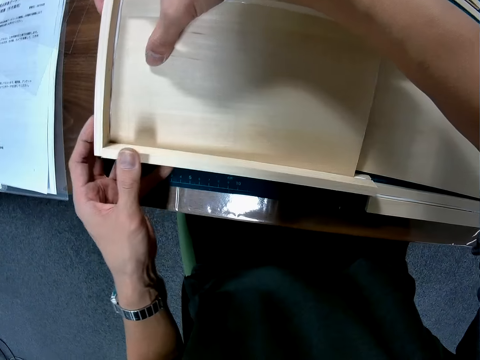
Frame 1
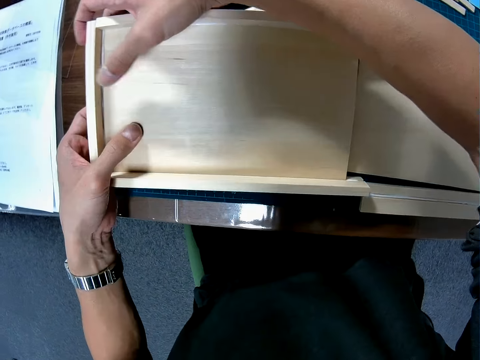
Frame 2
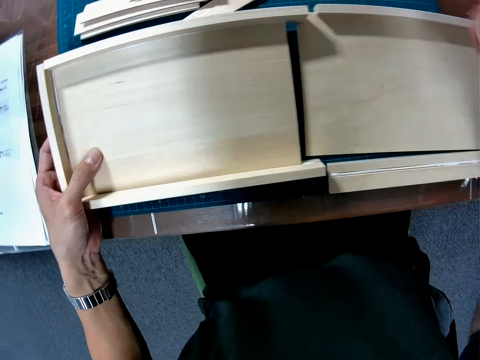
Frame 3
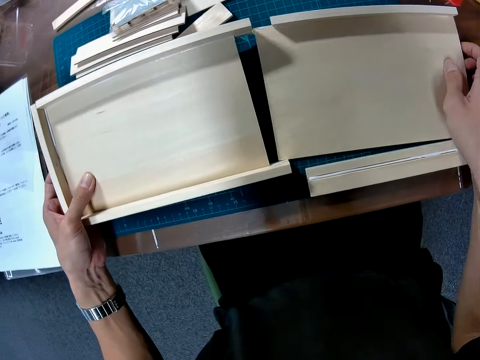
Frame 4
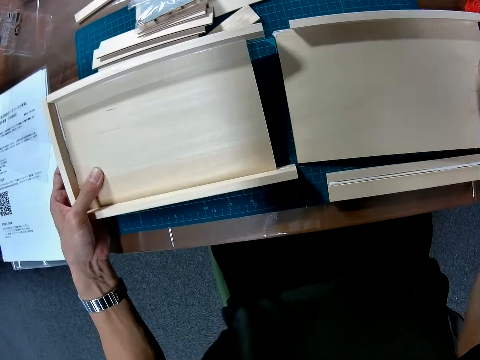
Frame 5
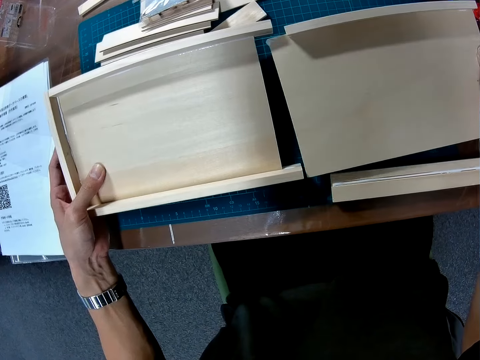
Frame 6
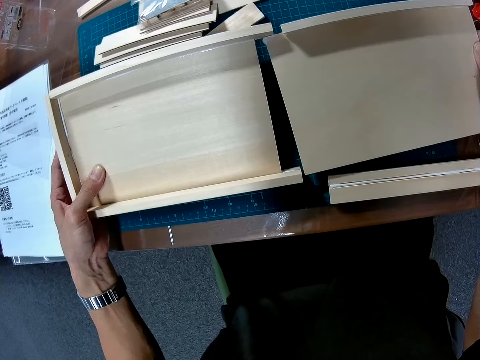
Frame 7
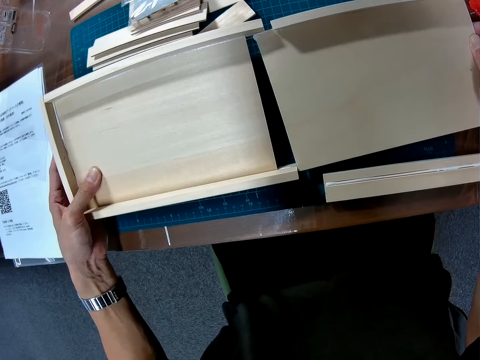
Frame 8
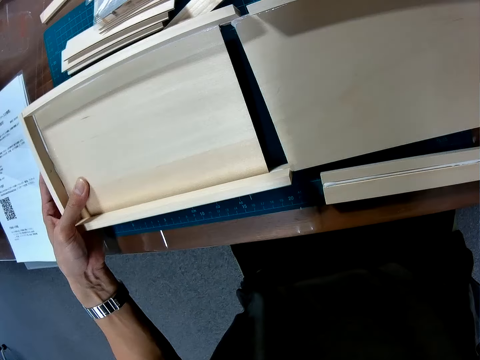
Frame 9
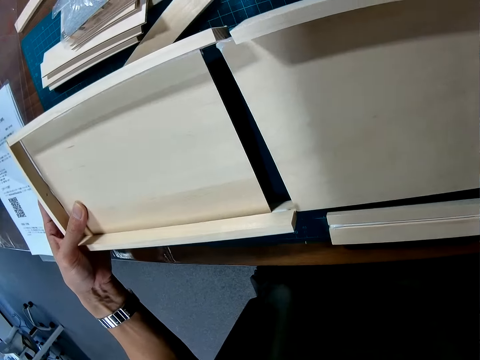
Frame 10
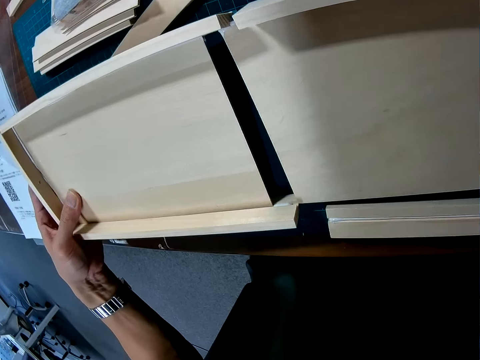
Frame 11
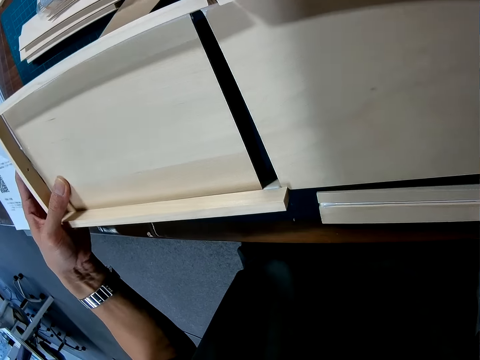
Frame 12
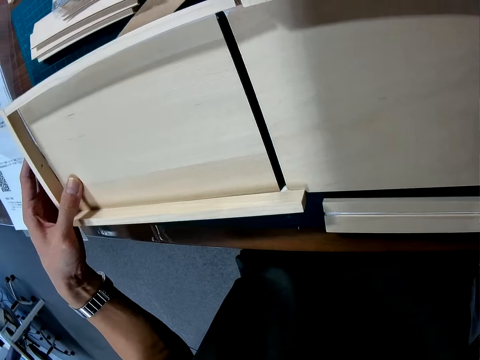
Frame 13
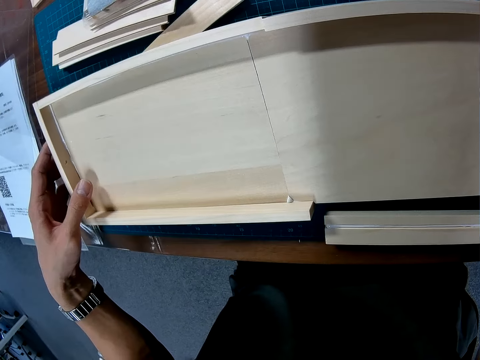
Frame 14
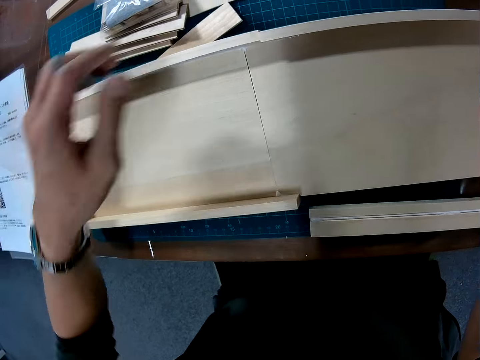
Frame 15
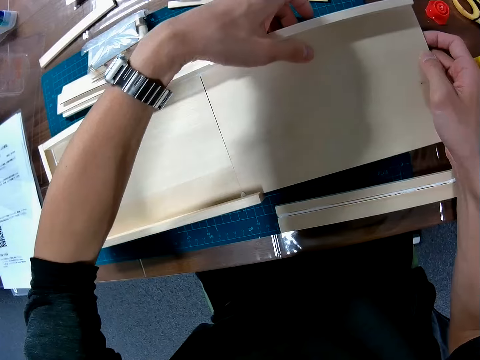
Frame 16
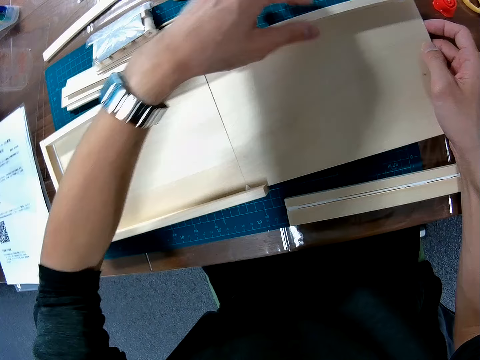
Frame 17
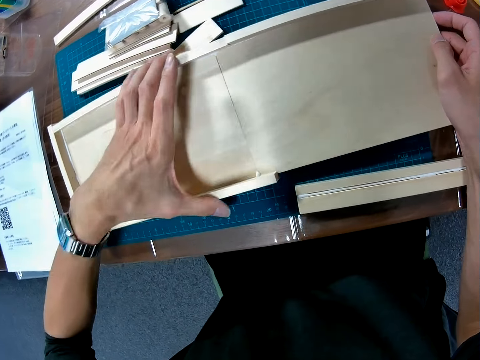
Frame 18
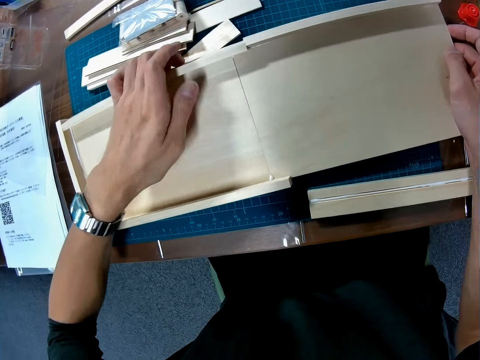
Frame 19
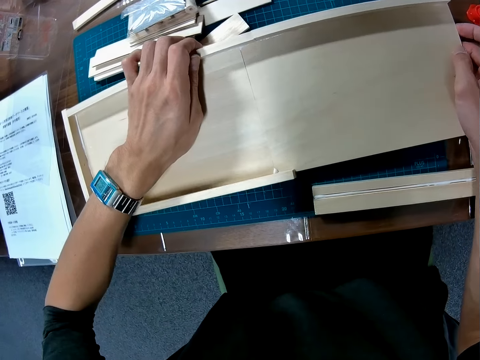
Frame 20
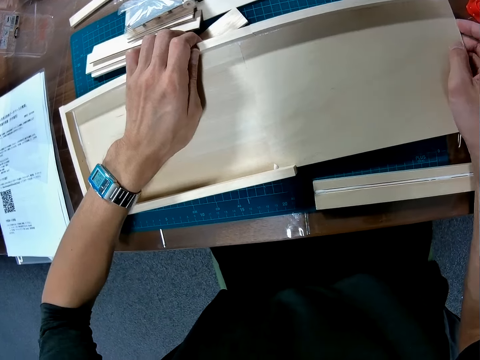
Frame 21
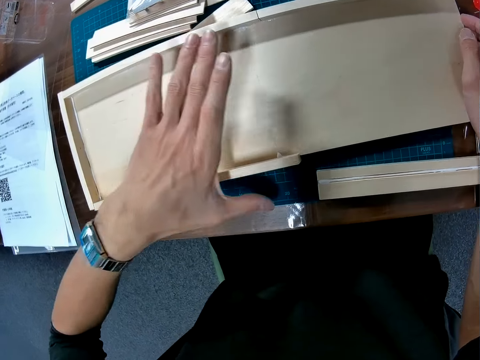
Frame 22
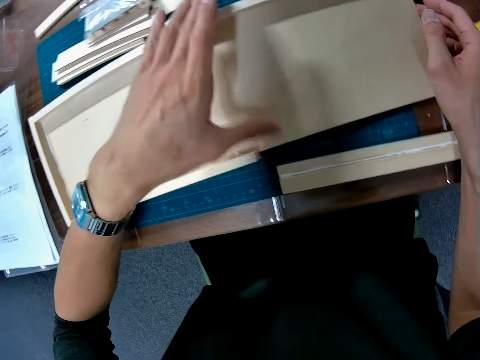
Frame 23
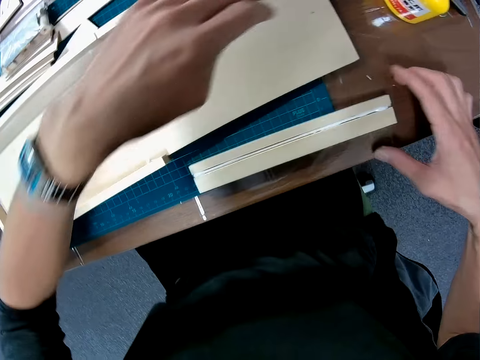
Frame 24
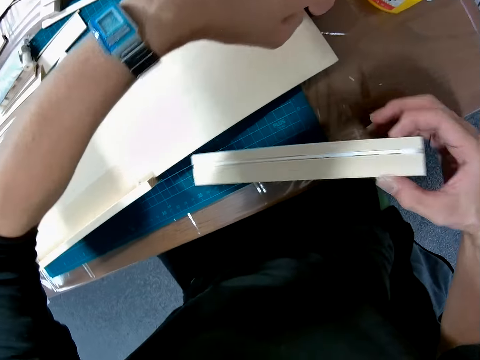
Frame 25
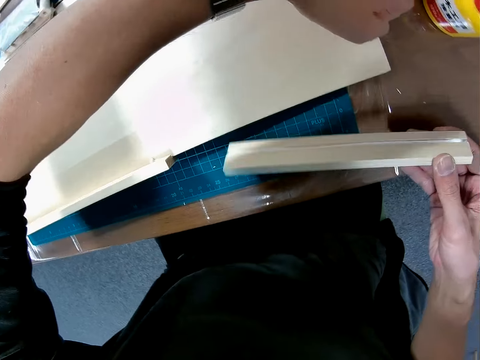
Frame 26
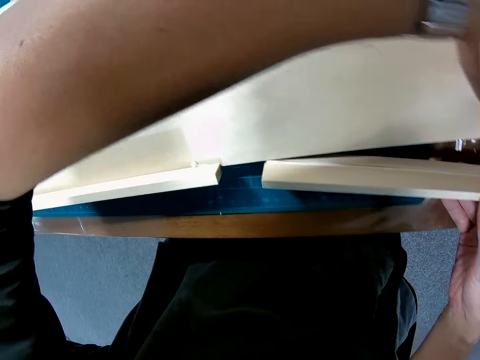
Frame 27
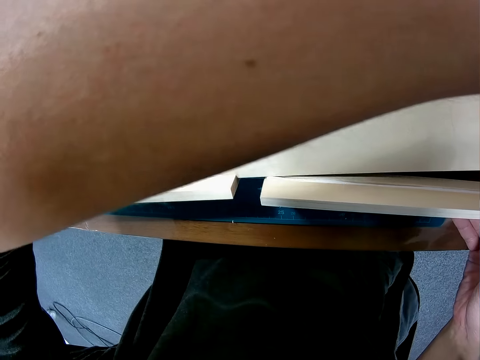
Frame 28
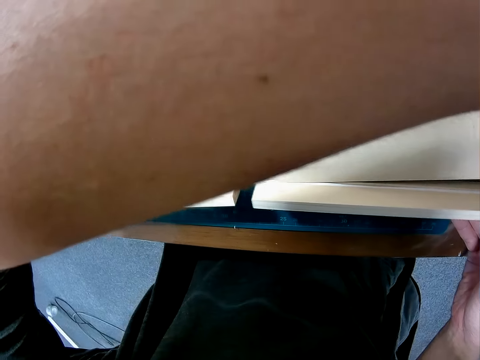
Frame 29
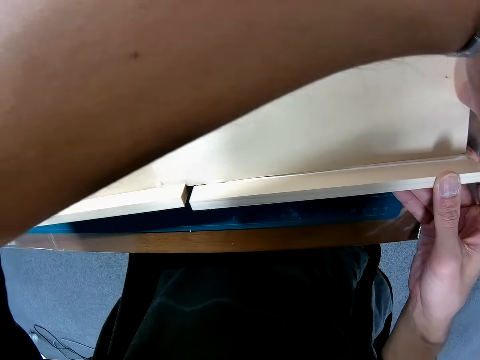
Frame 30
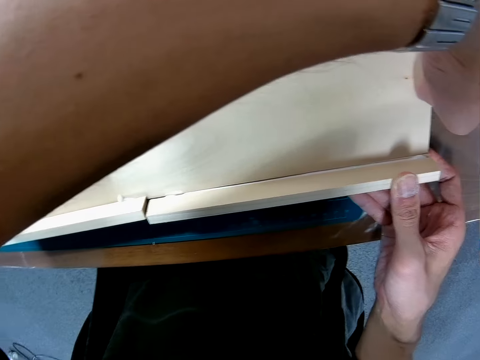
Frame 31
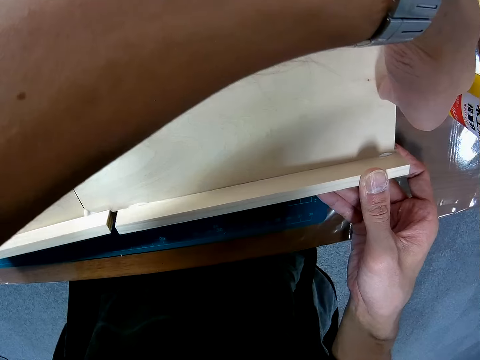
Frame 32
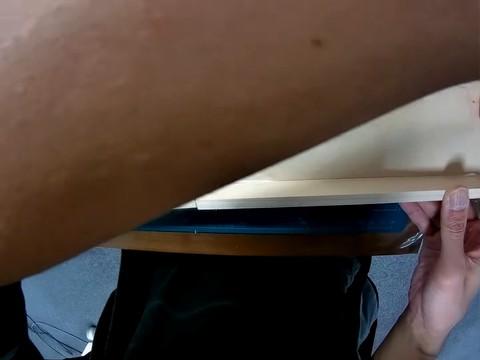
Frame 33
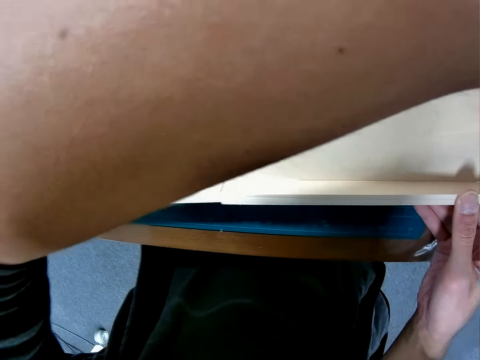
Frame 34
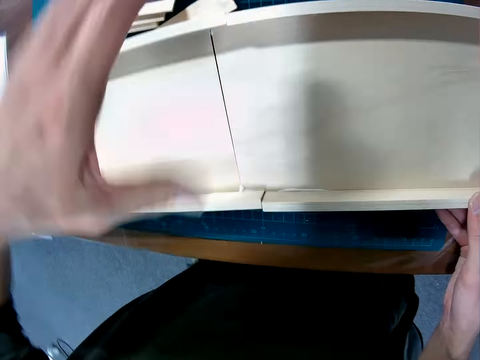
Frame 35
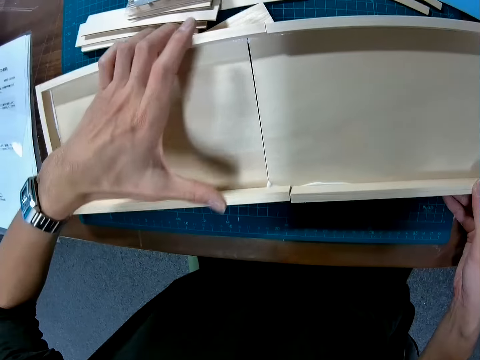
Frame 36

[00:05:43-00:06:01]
The camera wearer moves a curling game board on a cutting mat. They pick up a piece of wood from the cutting mat. They put the piece of wood on the curling game board on the cutting mat.

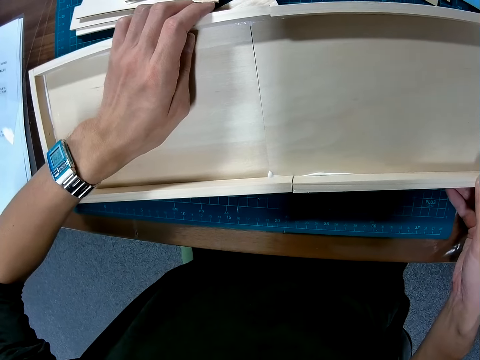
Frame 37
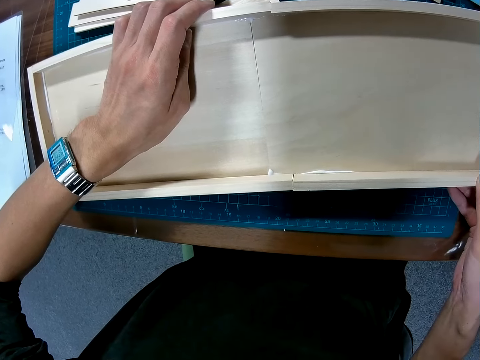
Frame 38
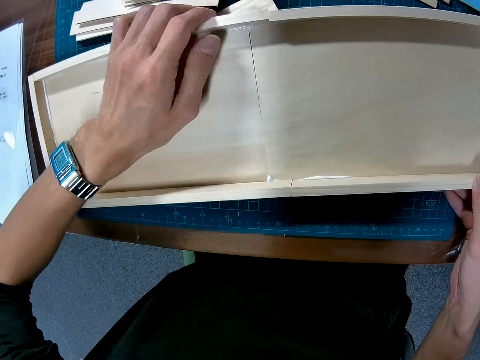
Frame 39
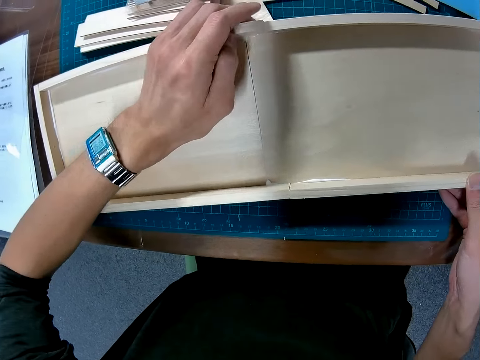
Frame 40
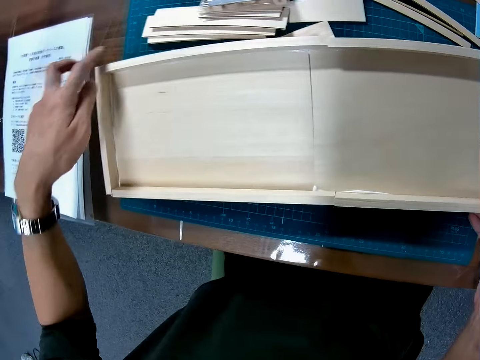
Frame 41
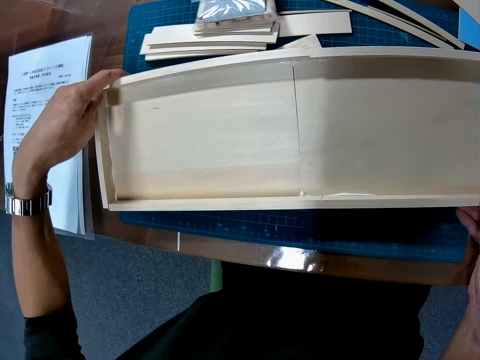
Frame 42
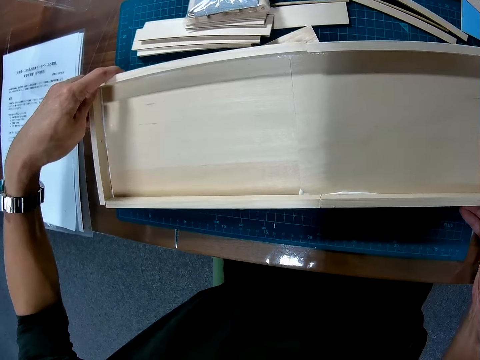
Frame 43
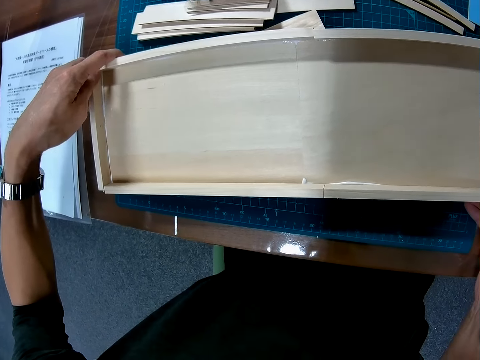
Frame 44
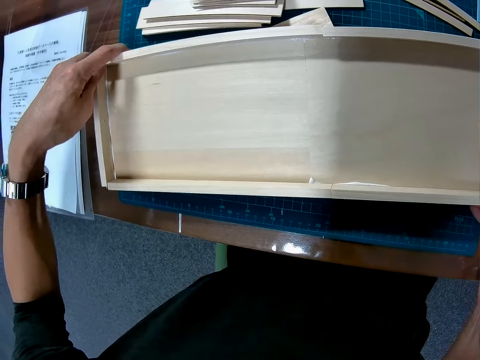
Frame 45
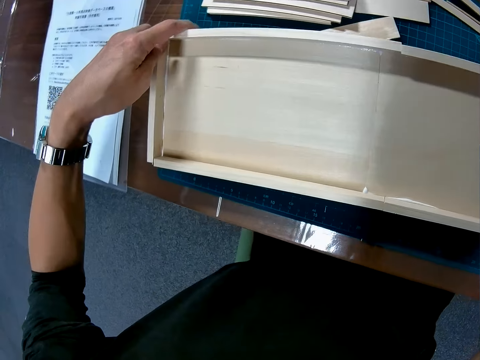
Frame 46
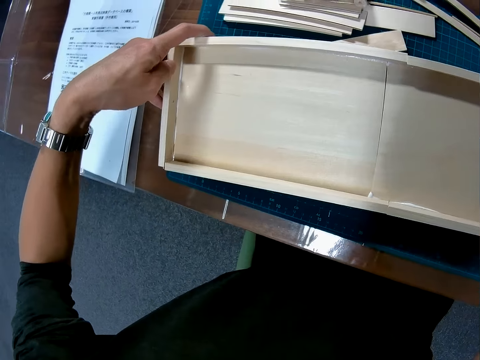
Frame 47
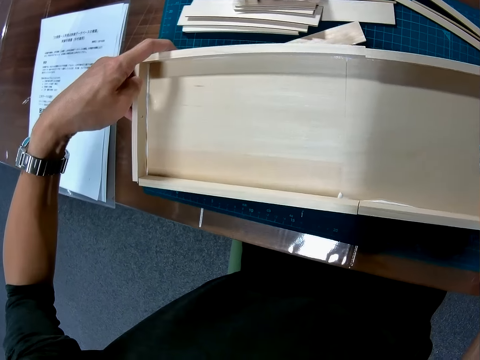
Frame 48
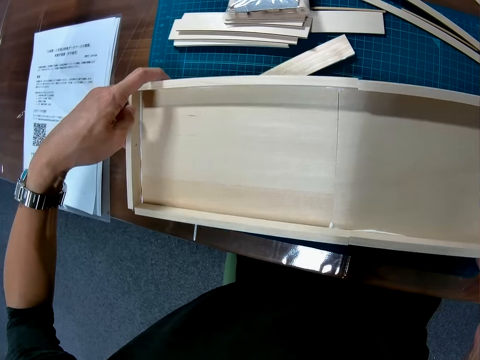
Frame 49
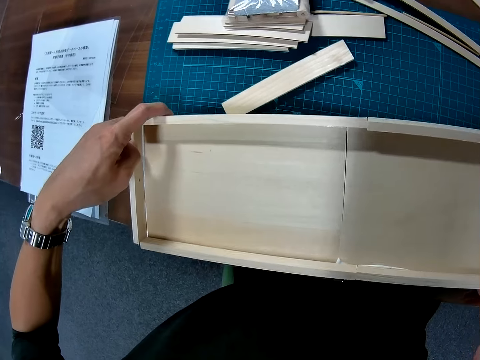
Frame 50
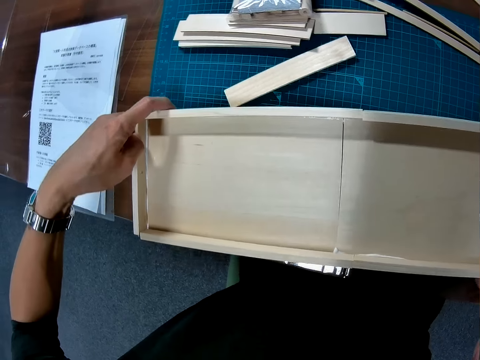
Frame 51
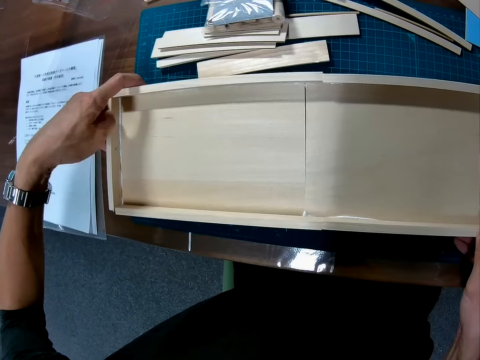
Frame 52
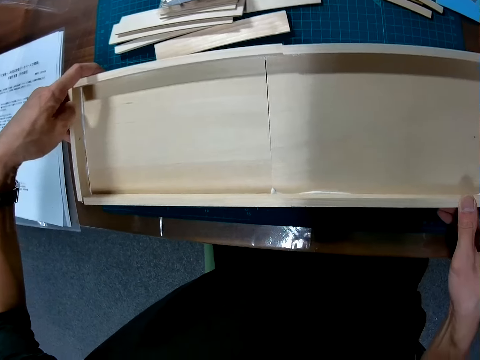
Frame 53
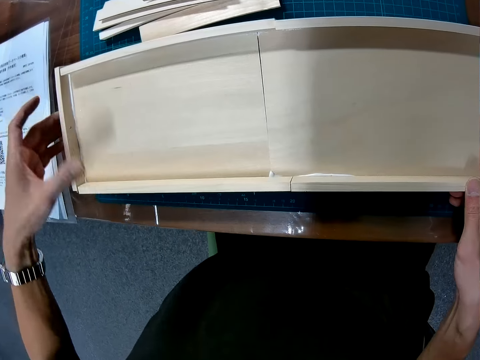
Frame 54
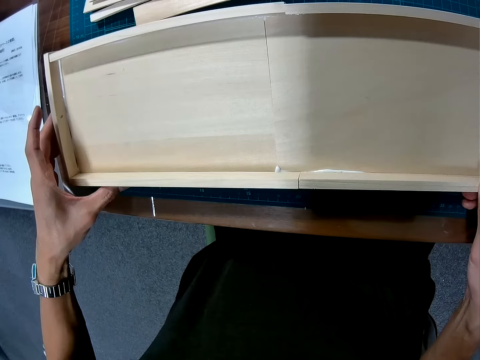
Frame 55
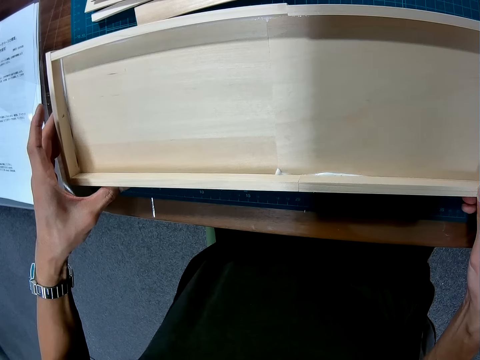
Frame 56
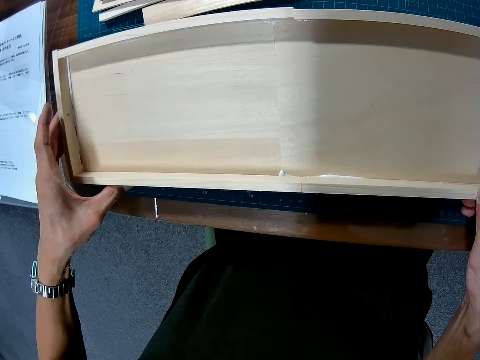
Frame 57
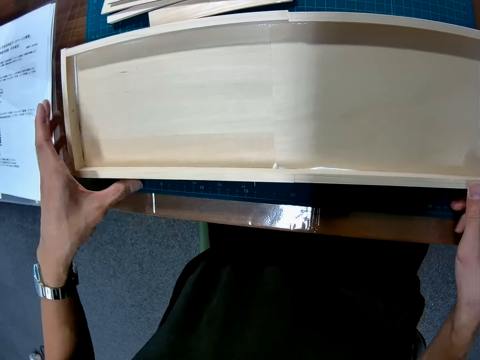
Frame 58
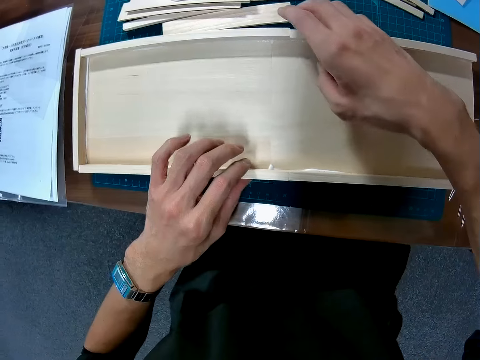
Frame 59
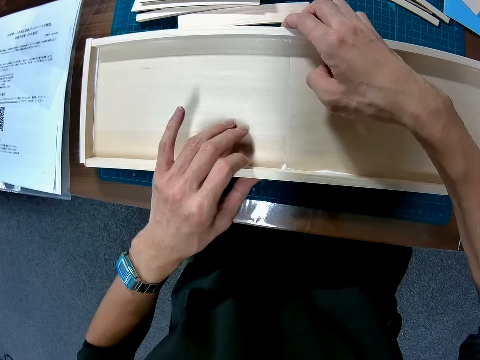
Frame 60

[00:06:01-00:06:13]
The camera wearer moves a curling game board on a cutting mat. They move the wooden mechanical model on the cutting mat. They adjust the curling game board on the cutting mat.
